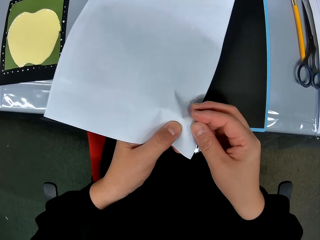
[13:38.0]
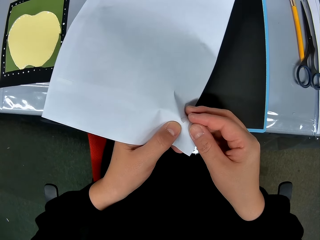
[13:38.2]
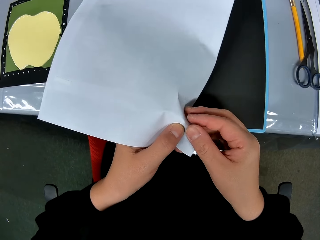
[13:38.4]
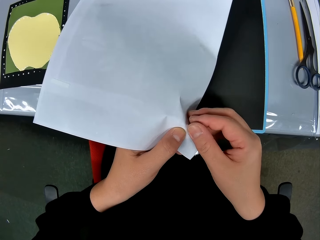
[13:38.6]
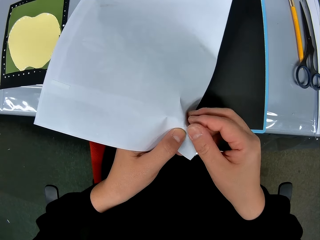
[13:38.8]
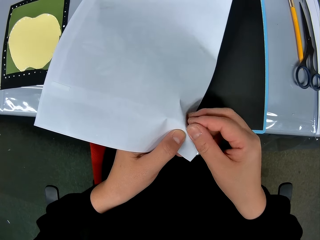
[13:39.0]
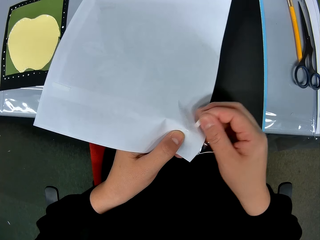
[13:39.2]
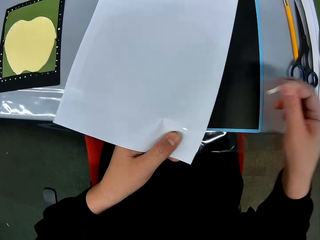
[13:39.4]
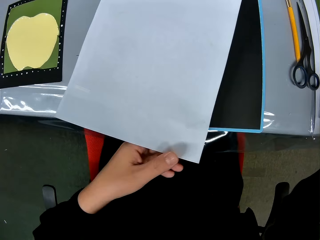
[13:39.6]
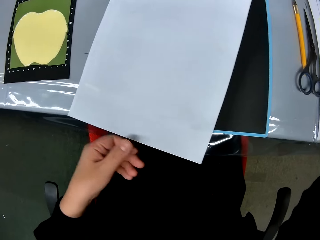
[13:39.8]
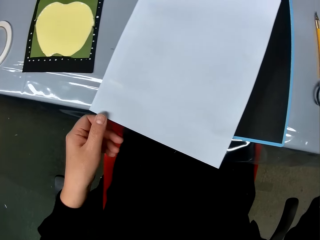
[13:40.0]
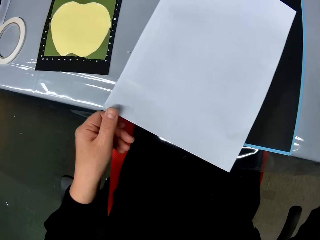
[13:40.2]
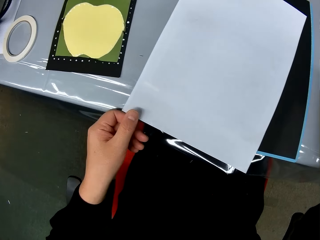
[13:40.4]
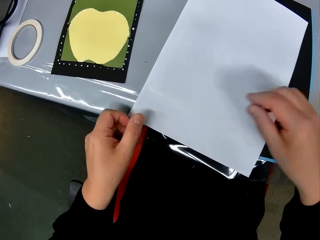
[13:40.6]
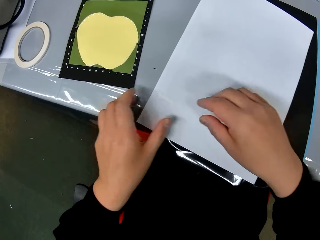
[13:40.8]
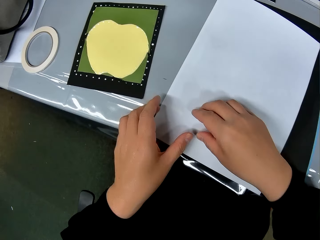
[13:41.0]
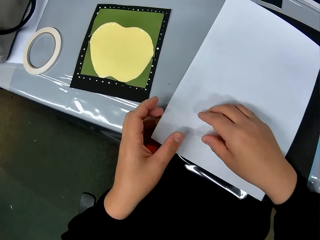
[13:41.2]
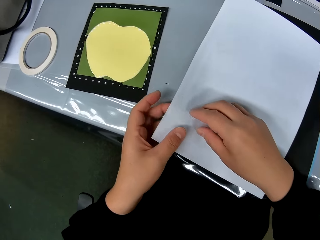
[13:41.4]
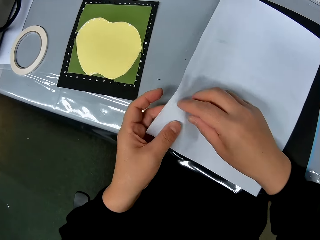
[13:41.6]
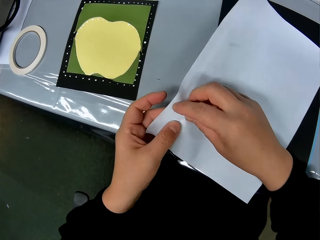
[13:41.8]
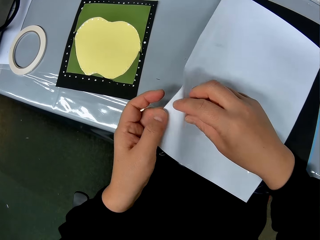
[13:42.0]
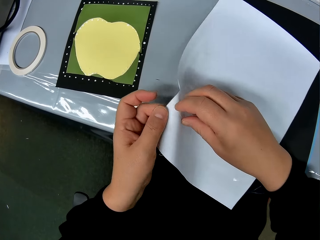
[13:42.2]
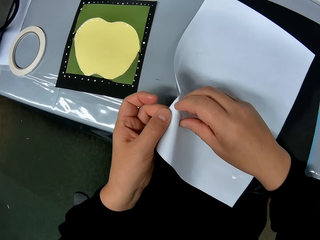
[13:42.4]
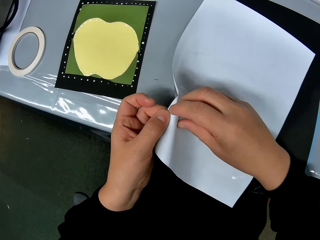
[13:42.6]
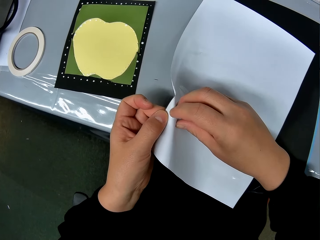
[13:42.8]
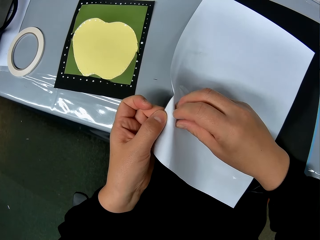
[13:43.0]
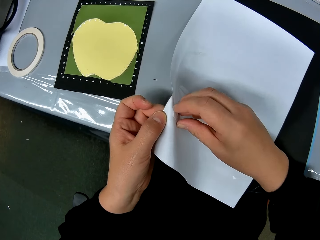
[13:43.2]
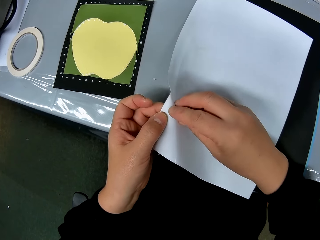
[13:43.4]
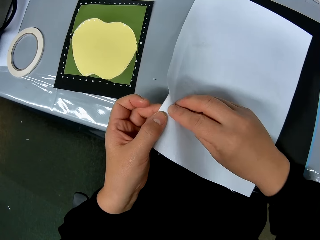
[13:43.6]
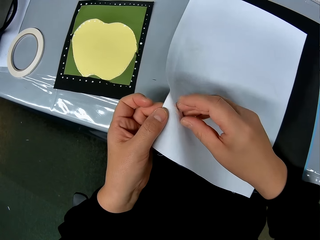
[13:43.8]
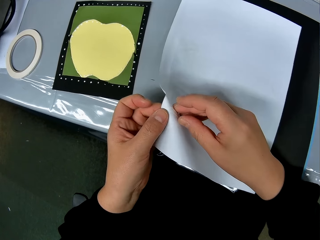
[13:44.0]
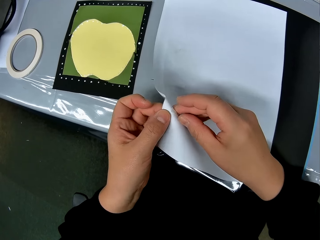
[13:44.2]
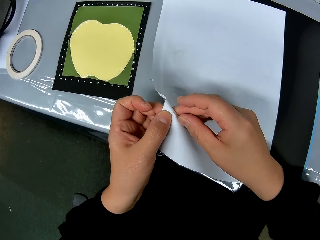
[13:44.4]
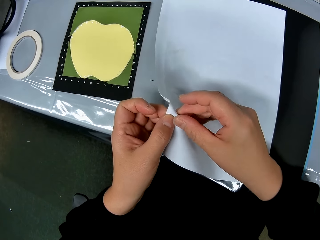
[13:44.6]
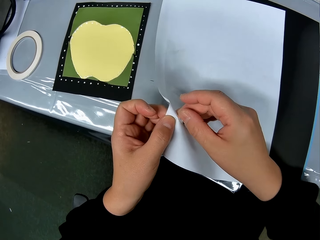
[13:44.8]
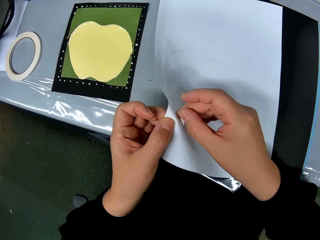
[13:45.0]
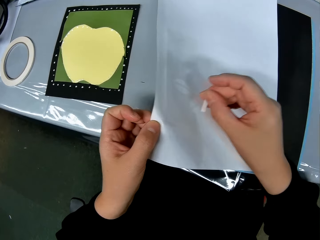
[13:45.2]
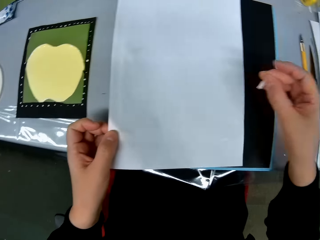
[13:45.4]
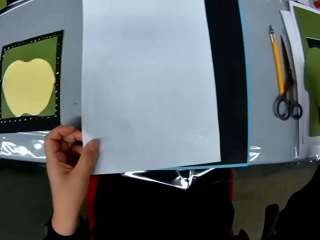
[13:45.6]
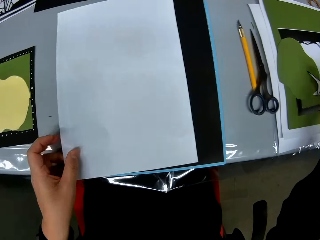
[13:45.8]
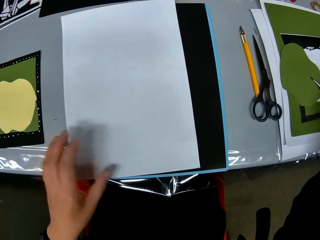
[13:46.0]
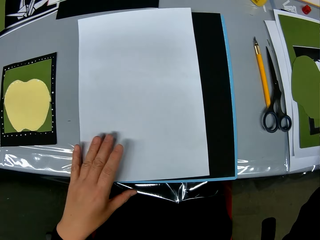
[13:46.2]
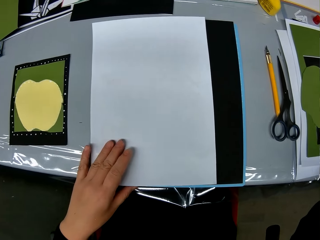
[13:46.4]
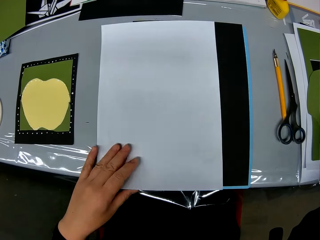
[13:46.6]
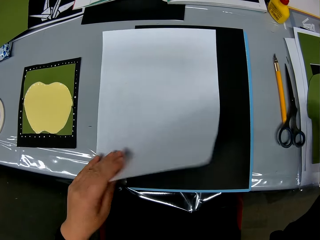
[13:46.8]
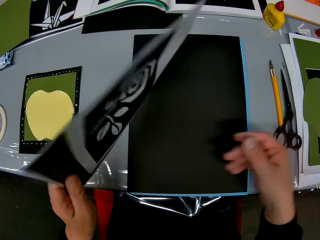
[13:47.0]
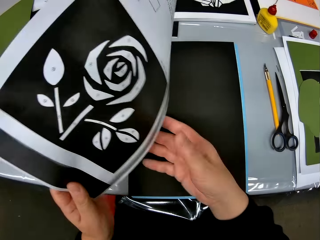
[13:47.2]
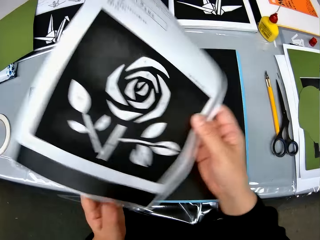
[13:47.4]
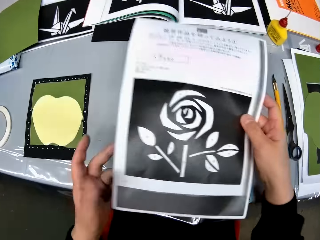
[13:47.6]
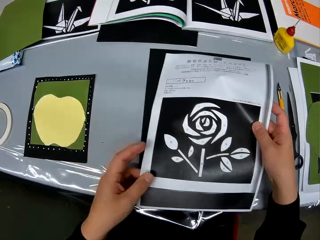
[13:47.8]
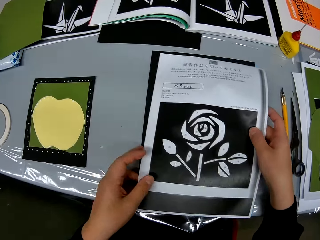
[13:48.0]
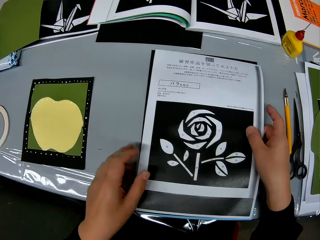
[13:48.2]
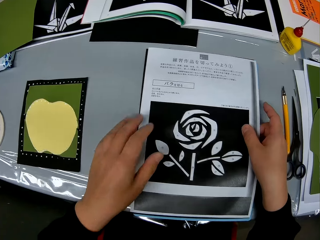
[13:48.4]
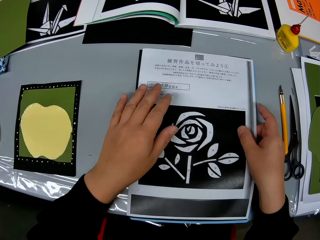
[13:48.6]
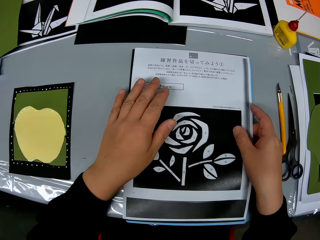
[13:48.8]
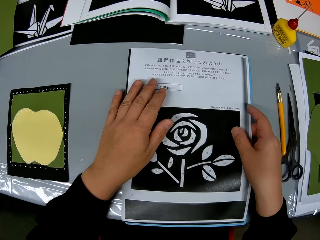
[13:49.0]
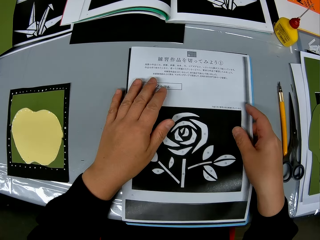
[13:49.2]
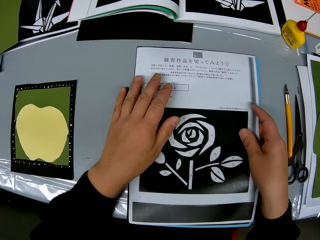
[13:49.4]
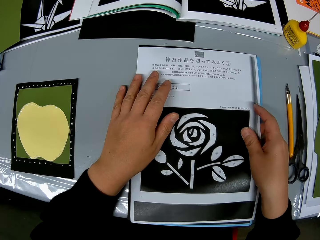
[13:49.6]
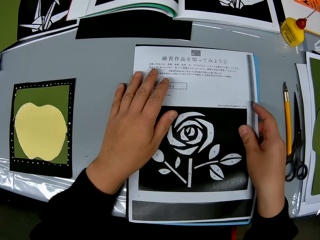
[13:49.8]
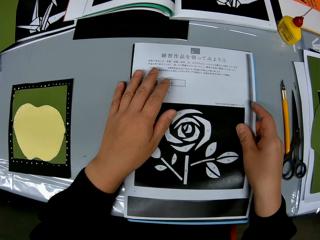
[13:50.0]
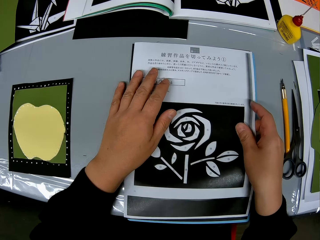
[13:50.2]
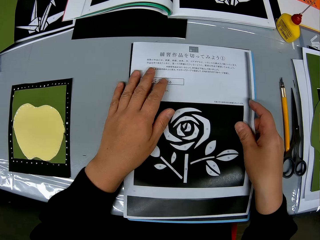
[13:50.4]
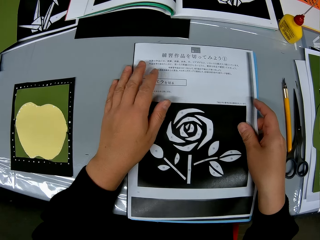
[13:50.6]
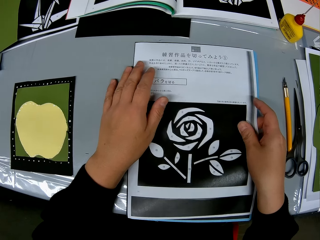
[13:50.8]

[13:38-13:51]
The camera wearer removes a hand from the picture. They move the picture. They remove the last double sided tape from the paper with the drawing. They hold the picture. They remove another tape on the paper. They turn the paper with the drawing upside down. They put the tape aside. They set the paper with the drawing on a black cardstock.

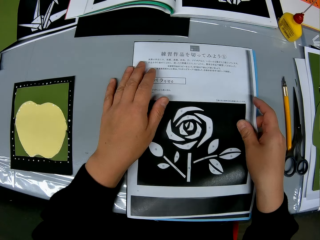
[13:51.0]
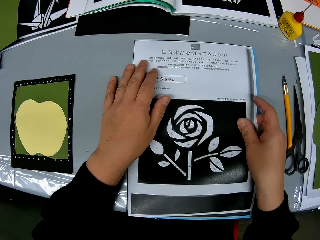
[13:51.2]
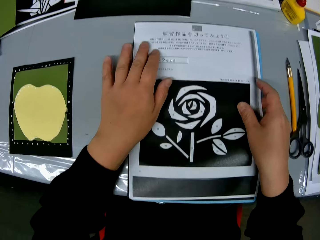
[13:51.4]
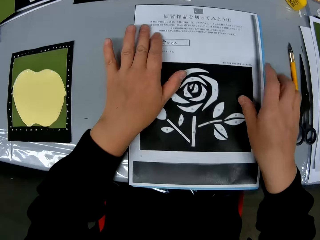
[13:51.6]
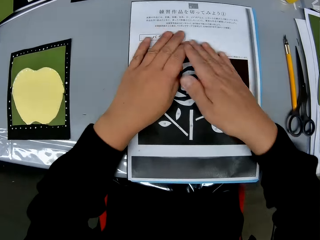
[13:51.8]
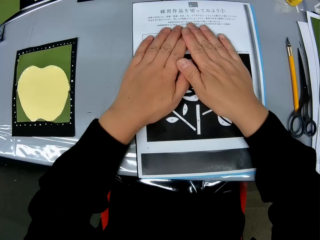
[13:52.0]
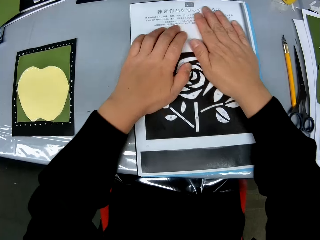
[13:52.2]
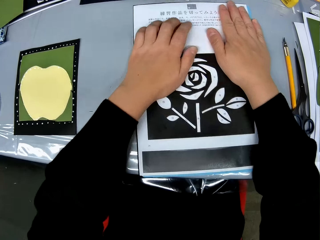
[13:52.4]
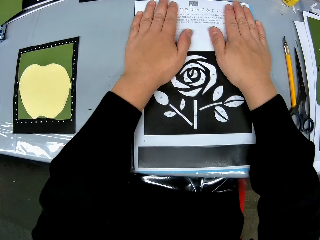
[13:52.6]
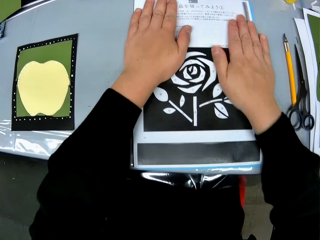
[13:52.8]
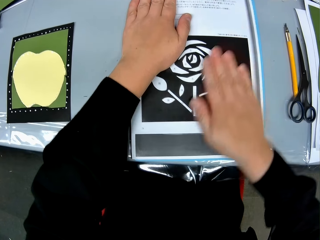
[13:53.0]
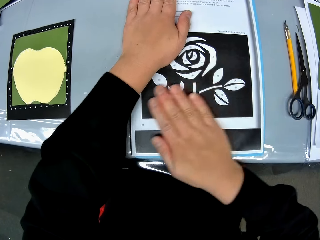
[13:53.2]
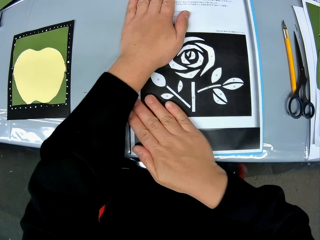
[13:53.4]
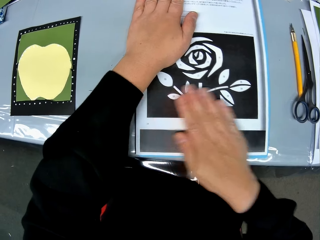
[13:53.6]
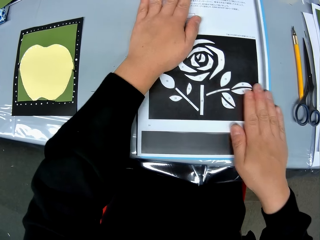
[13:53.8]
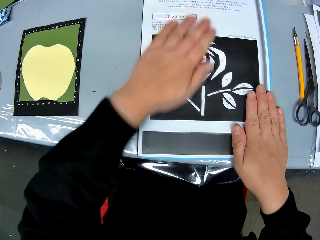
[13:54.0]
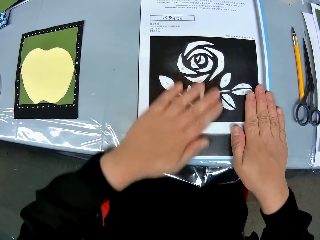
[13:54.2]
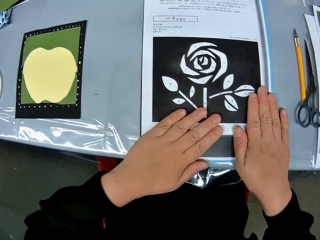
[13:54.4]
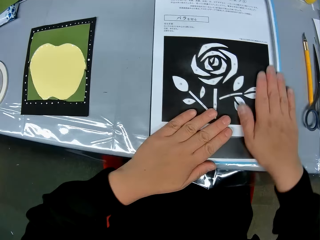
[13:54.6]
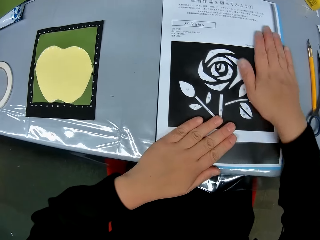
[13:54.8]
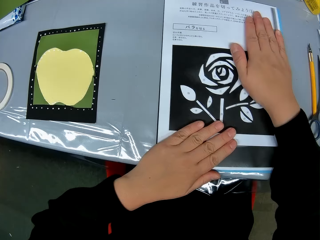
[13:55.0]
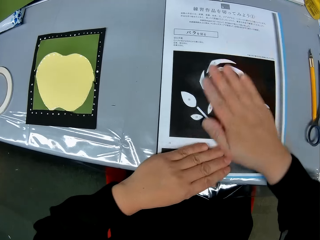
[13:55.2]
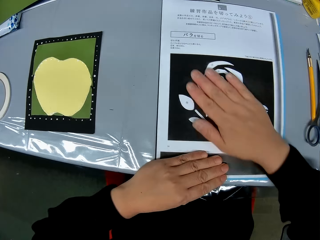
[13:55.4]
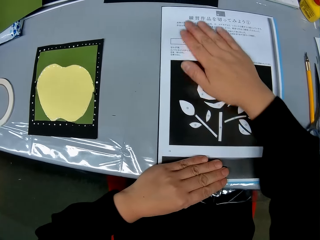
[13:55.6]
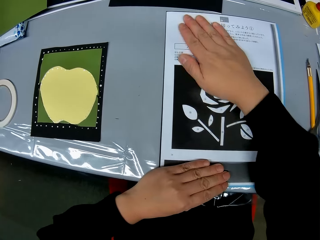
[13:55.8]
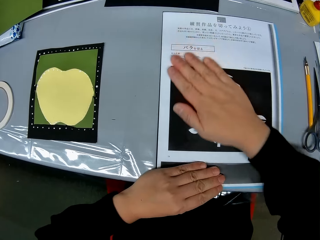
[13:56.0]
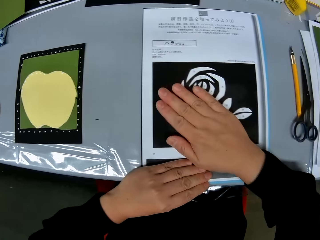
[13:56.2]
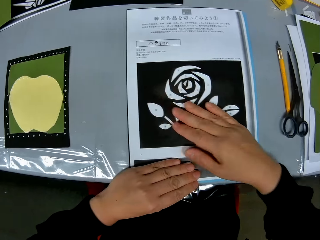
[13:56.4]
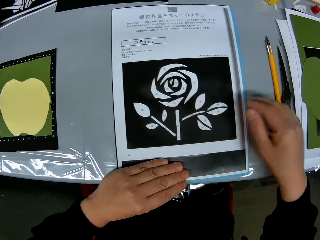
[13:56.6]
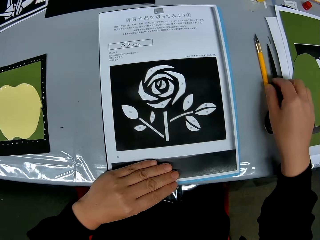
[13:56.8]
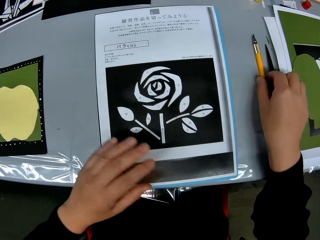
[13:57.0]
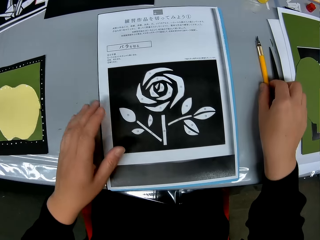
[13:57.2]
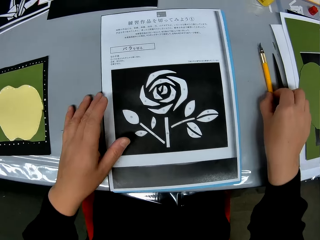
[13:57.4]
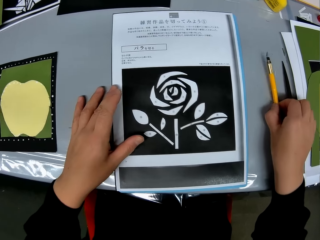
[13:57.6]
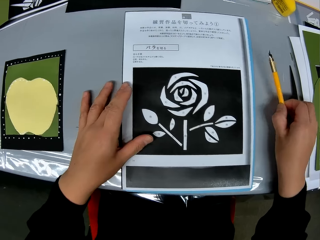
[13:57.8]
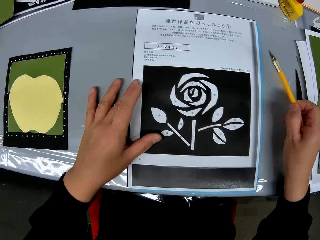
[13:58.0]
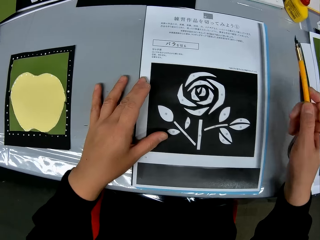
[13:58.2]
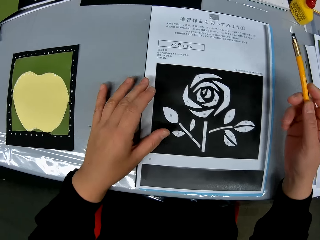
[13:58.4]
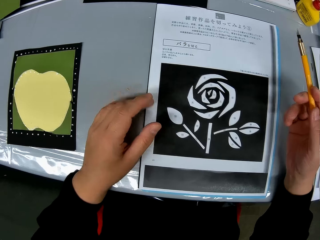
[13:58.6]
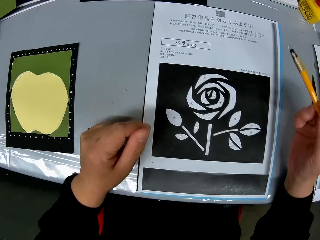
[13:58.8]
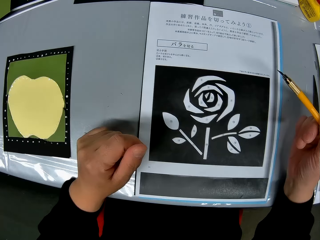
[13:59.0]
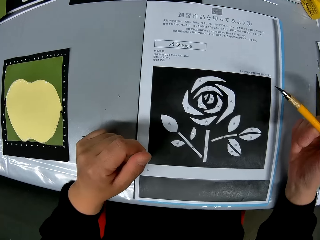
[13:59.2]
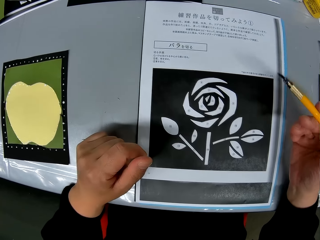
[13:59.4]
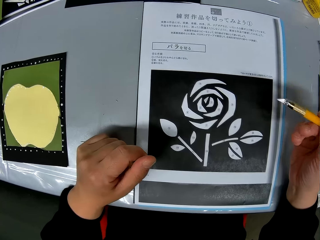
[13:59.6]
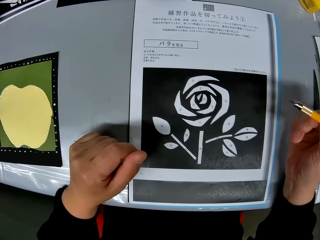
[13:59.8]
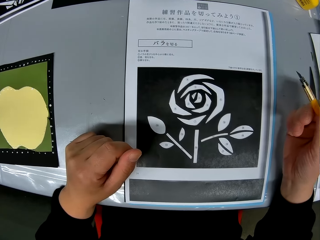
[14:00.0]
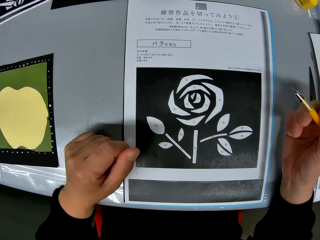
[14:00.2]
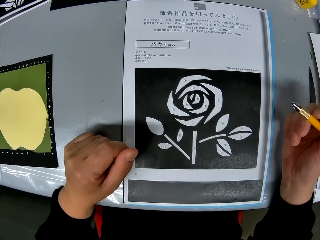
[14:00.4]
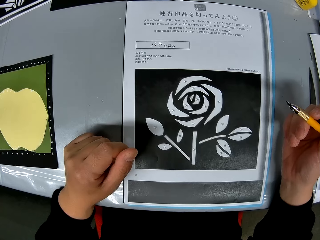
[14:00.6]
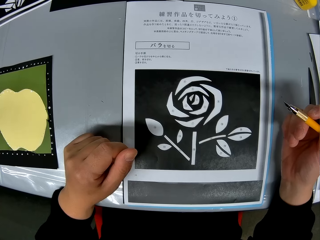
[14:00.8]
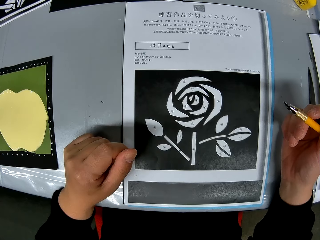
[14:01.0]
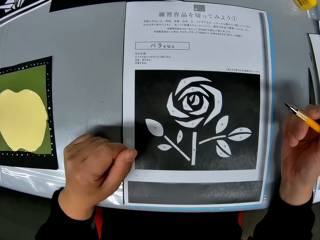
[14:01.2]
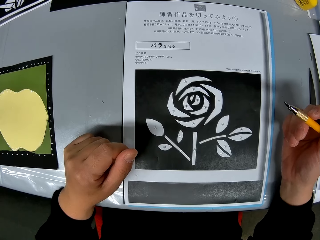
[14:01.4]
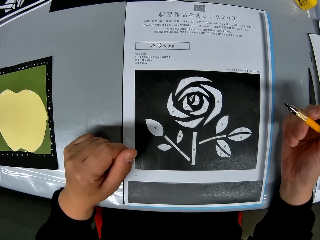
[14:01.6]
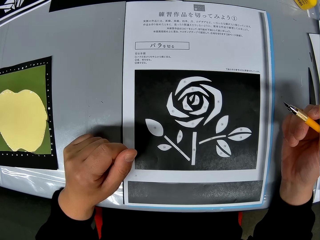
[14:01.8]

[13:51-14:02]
The camera wearer presses the paper with the drawing on the black cardstock. They smooth the sketching paper by hands. They pick up a craft knife or pen from the table.
